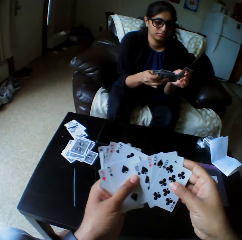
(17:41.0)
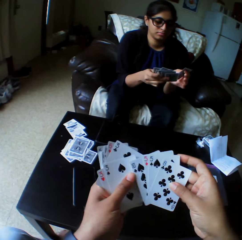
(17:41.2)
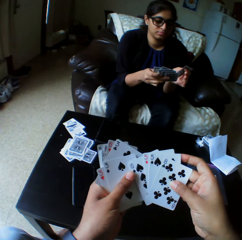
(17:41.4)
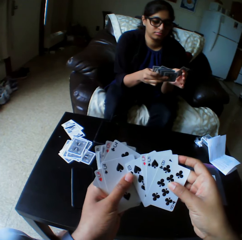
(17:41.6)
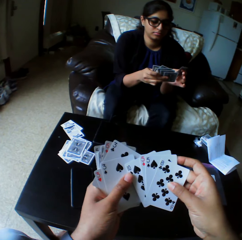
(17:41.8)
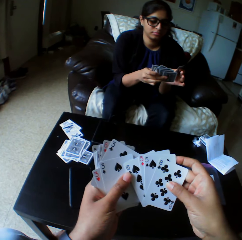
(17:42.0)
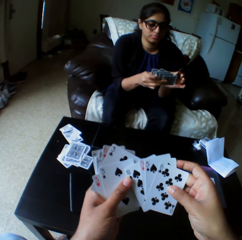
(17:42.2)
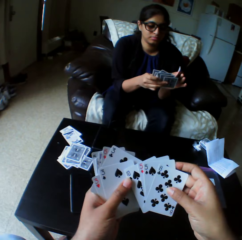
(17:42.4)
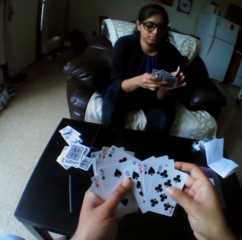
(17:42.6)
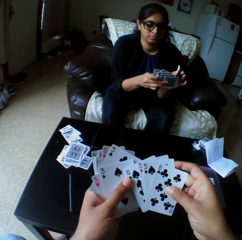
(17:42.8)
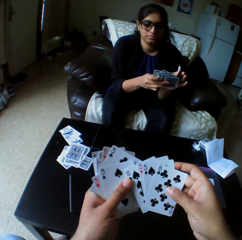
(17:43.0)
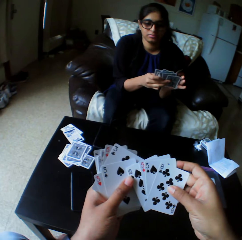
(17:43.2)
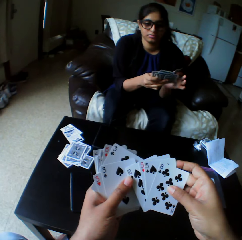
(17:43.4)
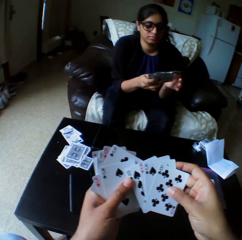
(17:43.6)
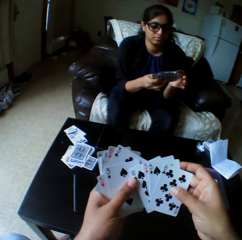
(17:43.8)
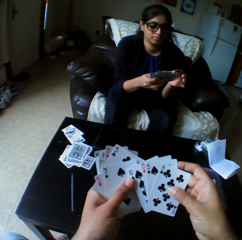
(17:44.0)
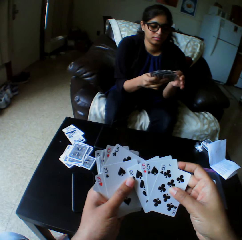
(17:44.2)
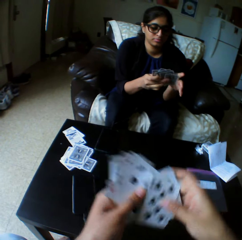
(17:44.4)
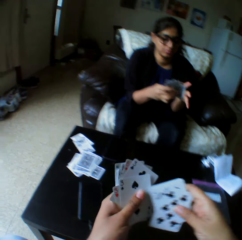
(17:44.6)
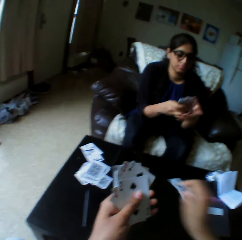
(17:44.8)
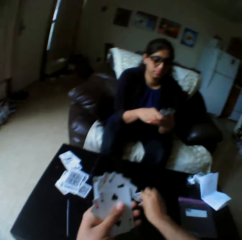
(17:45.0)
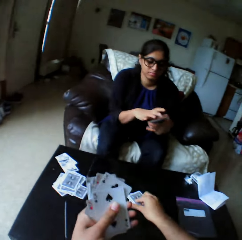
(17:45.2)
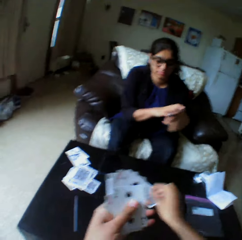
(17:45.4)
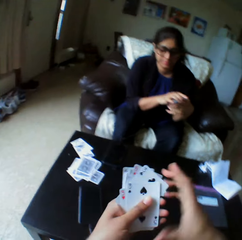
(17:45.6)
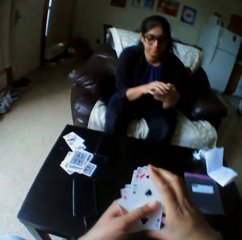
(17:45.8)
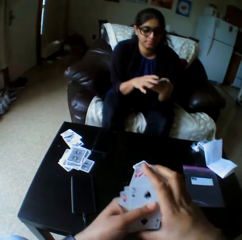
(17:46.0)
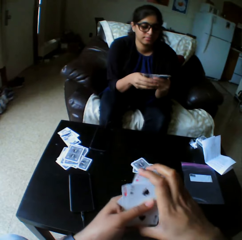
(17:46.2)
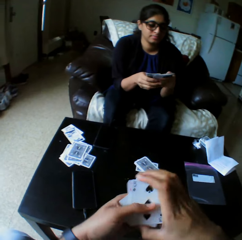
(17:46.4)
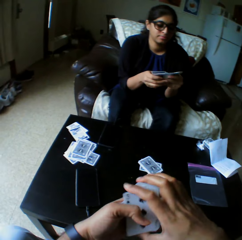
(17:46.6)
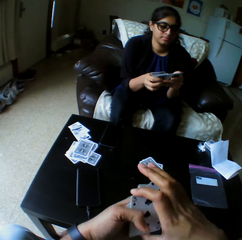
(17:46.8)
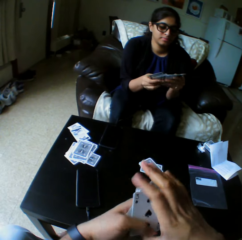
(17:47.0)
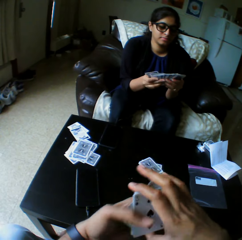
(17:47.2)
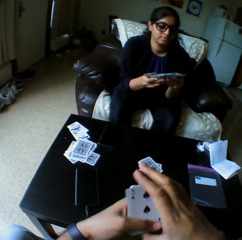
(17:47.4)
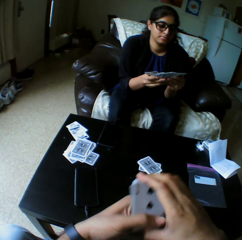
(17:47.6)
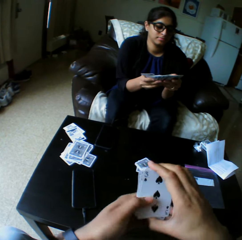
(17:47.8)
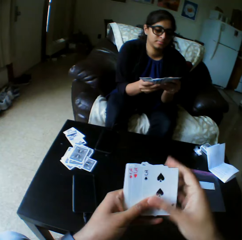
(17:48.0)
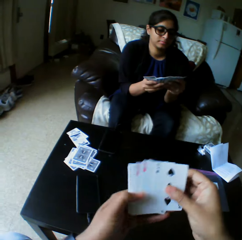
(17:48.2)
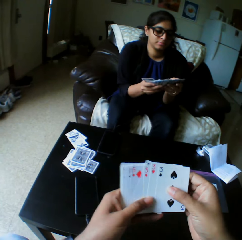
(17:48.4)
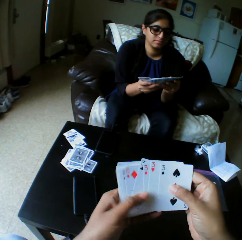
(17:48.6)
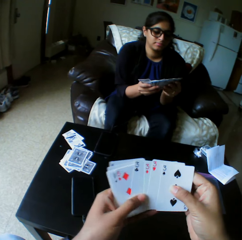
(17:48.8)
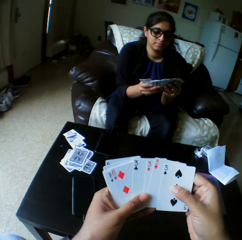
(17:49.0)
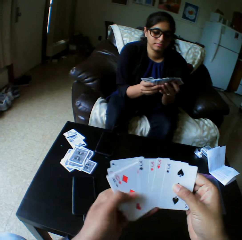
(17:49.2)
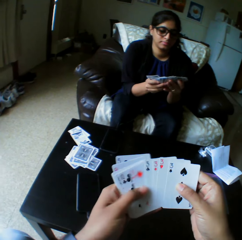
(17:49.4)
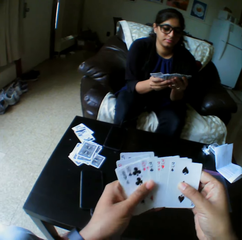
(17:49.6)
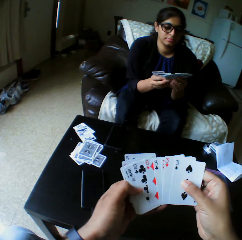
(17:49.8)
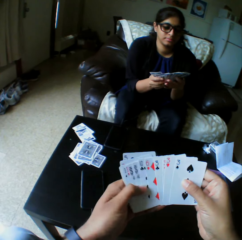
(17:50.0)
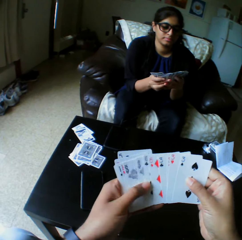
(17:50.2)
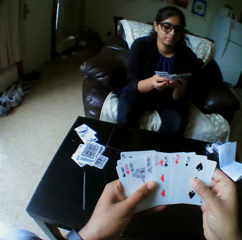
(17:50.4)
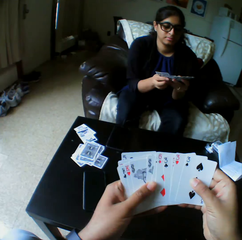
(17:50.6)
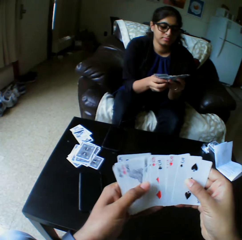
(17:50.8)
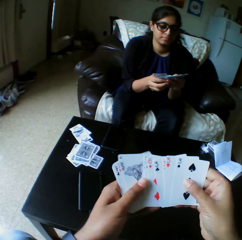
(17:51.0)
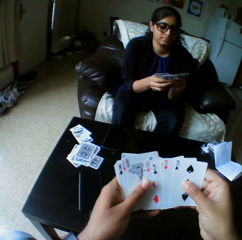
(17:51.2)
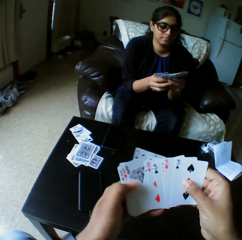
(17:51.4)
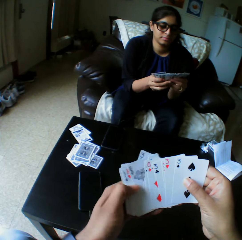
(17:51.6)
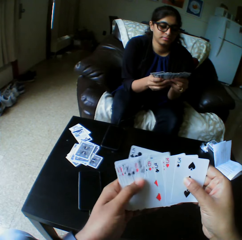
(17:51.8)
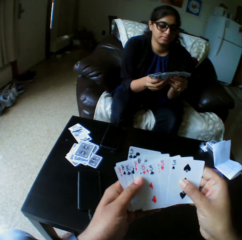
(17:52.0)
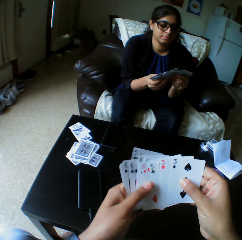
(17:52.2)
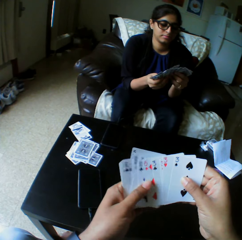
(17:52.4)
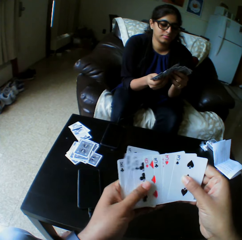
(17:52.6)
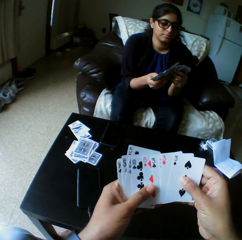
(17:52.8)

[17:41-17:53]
The camera wearer looks at the play card. They drop the card on the table with the right hand. They shuffle cards with both hands and arrange the play cards.

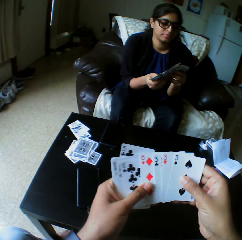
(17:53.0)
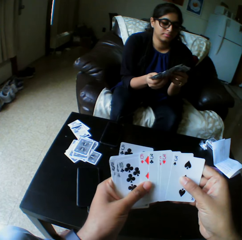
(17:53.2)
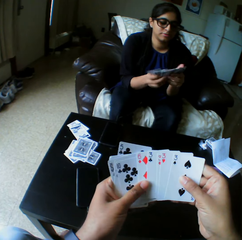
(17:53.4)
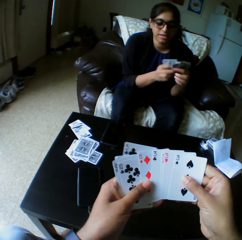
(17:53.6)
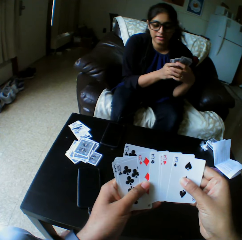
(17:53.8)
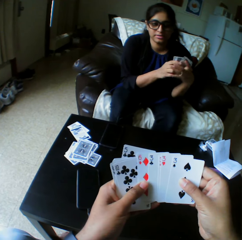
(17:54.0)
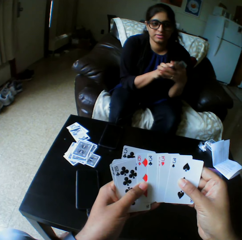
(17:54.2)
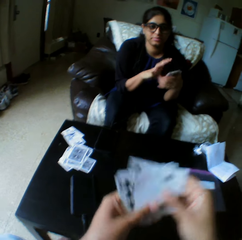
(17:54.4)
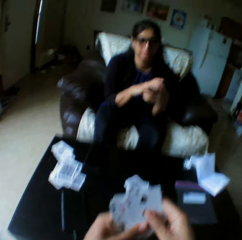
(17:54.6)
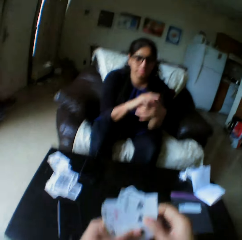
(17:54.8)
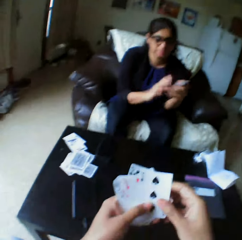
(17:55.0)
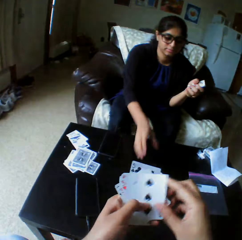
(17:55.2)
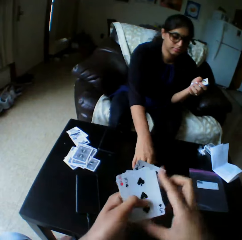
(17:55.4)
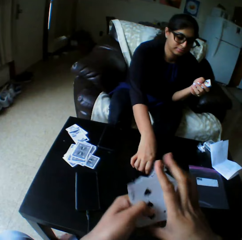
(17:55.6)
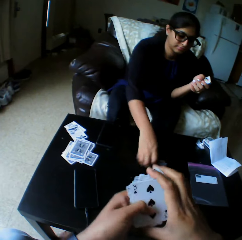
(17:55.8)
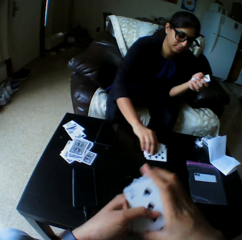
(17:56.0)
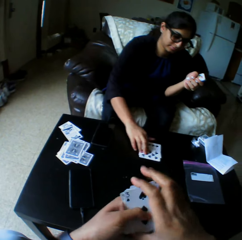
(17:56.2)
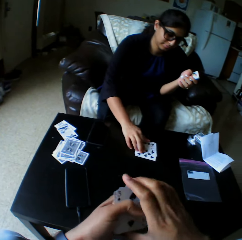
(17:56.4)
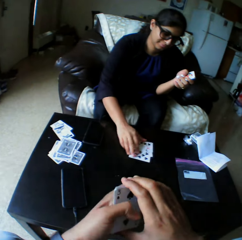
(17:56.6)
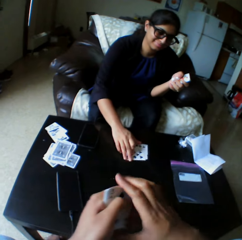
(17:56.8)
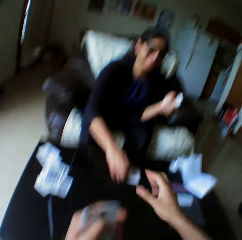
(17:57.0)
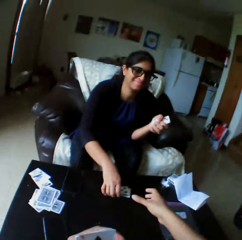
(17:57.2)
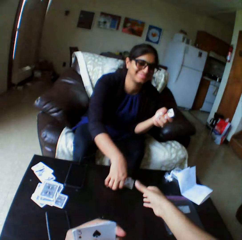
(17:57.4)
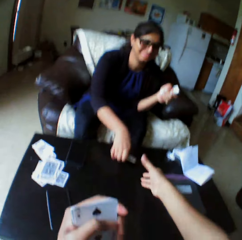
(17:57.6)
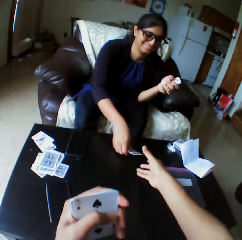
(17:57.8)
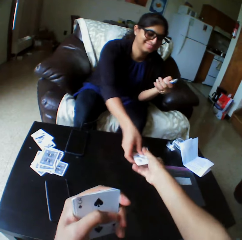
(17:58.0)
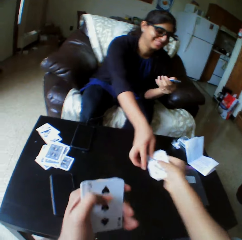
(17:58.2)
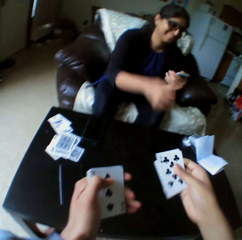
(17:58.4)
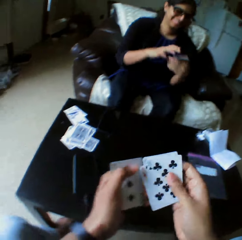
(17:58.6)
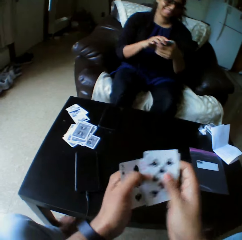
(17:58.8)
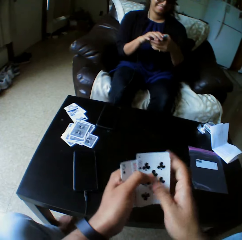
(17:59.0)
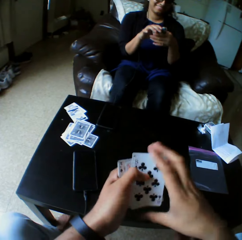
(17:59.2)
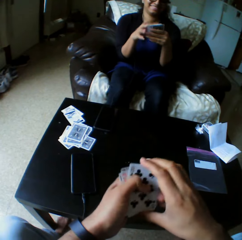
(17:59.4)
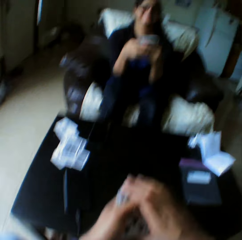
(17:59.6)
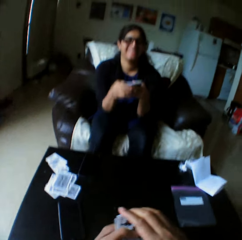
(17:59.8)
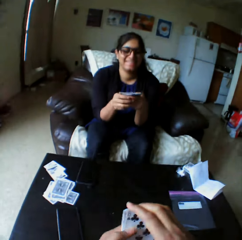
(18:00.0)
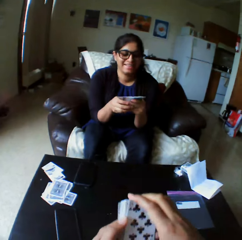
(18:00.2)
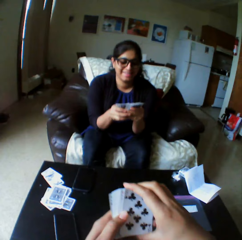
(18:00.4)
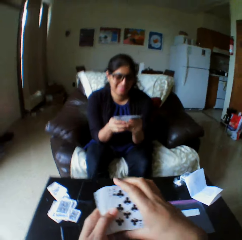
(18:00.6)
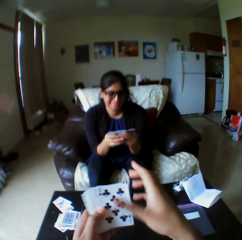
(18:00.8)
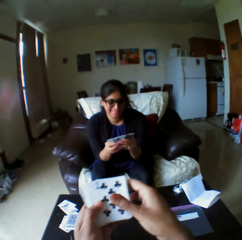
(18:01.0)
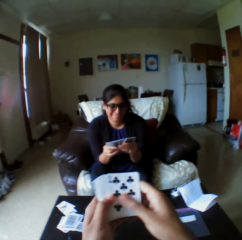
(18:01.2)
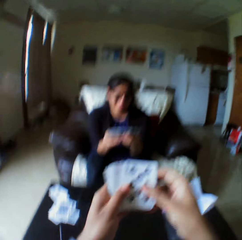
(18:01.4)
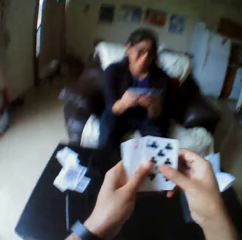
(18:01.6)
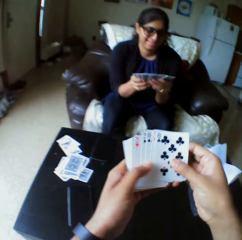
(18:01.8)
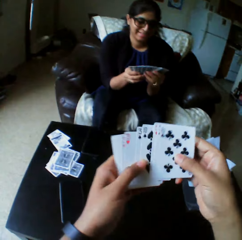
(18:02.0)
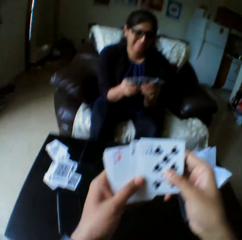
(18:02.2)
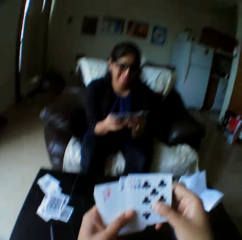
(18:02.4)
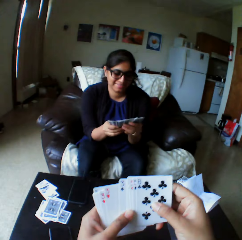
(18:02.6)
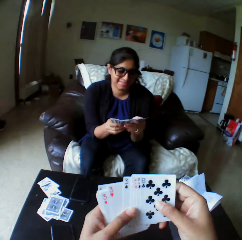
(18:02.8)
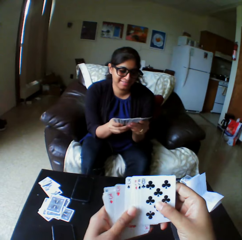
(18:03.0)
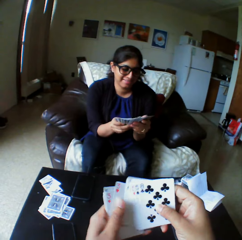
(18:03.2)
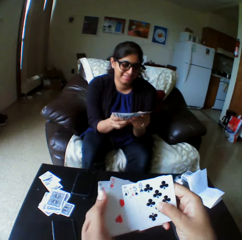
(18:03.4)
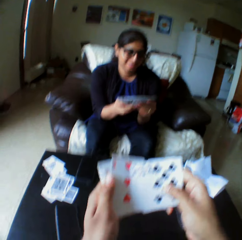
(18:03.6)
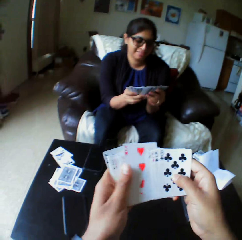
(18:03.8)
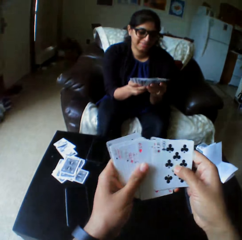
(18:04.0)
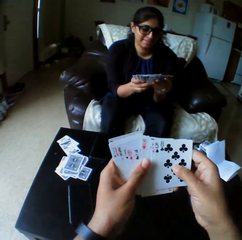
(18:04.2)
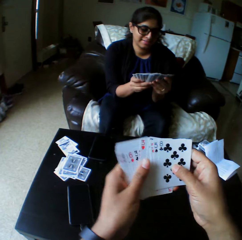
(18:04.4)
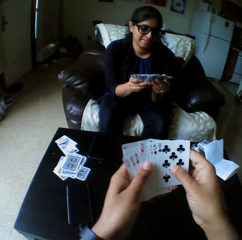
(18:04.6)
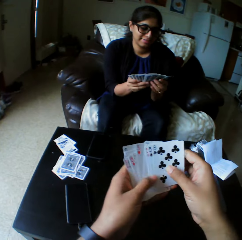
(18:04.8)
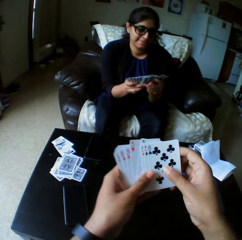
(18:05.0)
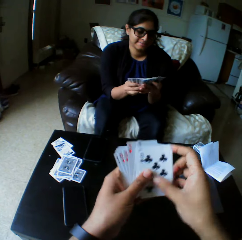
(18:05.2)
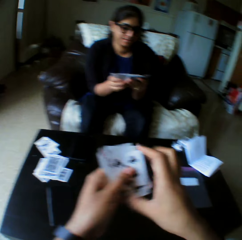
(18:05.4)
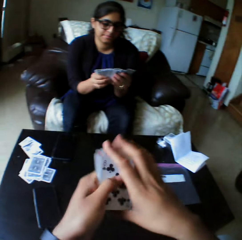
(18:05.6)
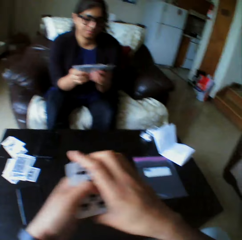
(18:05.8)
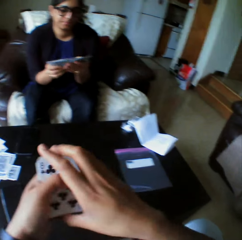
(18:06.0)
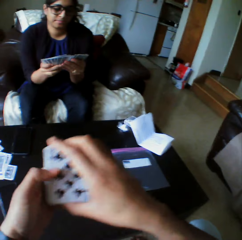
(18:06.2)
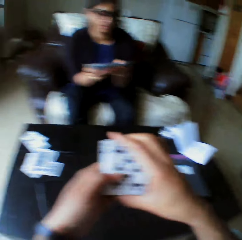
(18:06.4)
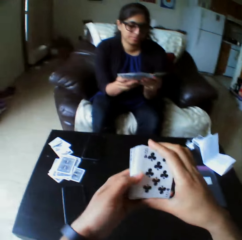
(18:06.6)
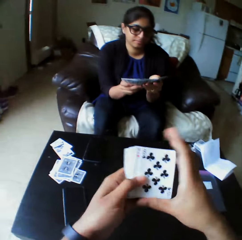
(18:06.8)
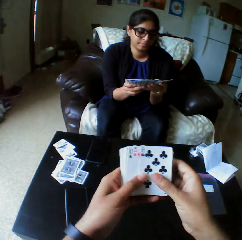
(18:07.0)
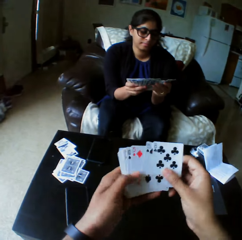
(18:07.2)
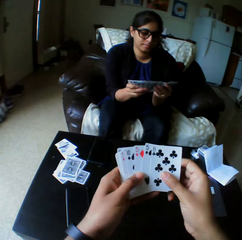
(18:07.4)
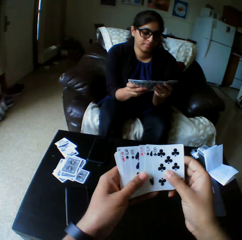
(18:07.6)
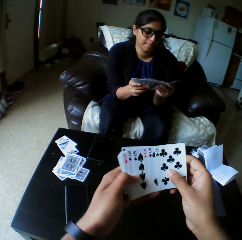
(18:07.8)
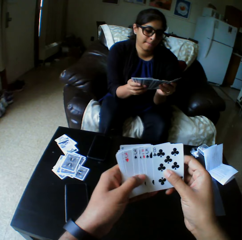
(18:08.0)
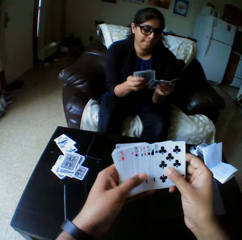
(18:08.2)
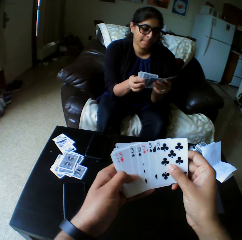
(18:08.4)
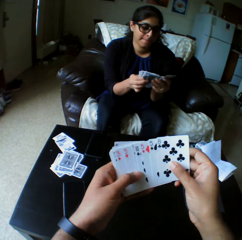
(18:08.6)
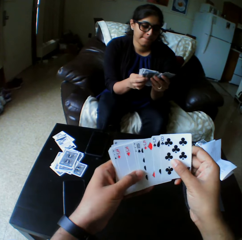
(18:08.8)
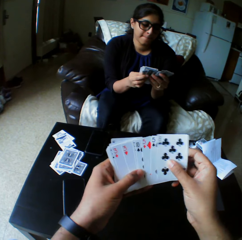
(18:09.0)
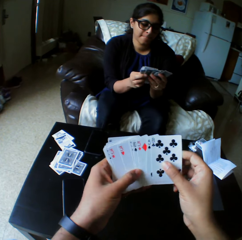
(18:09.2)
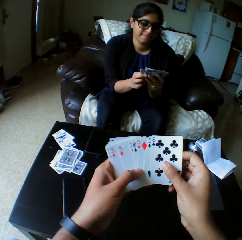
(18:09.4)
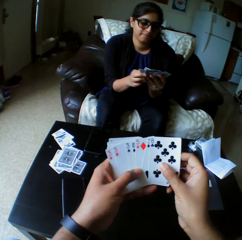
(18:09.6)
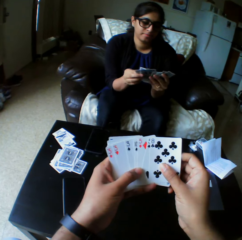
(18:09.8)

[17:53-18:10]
A woman shuffles cards with both hands. The woman takes the play cards. The camera wearer collects cards from the woman with the right hand. They shuffle cards with both hands. The woman shuffles cards with both hands. The camera wearer arranges the play cards. The woman arranges the play cards.
